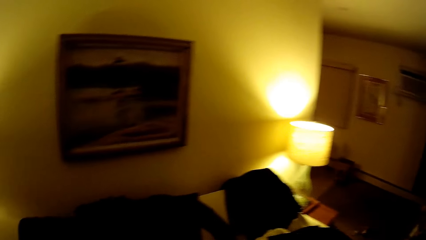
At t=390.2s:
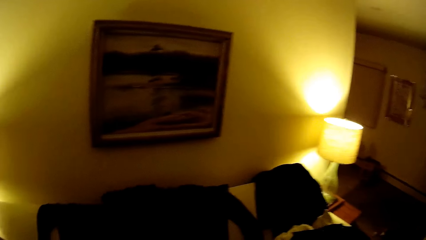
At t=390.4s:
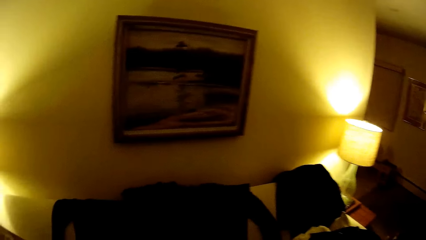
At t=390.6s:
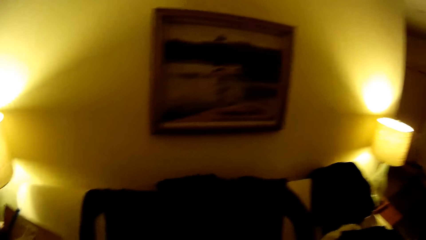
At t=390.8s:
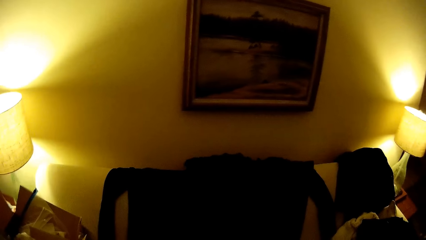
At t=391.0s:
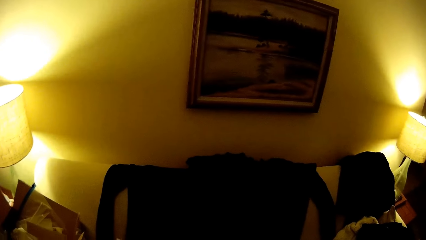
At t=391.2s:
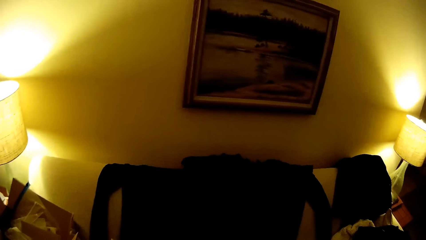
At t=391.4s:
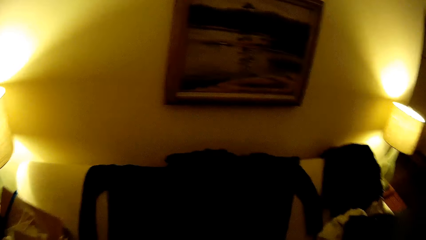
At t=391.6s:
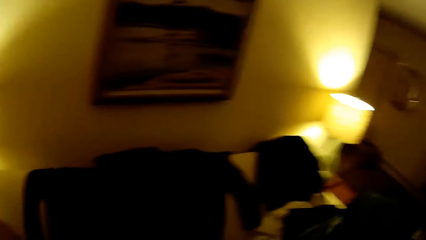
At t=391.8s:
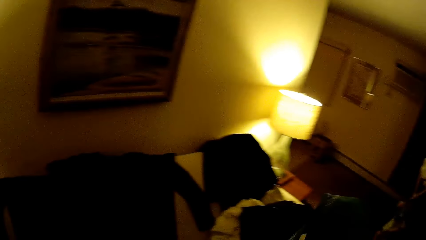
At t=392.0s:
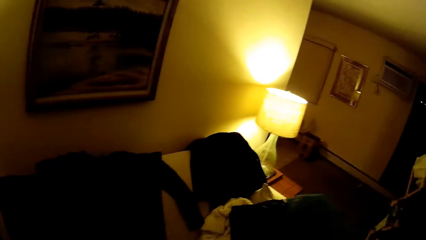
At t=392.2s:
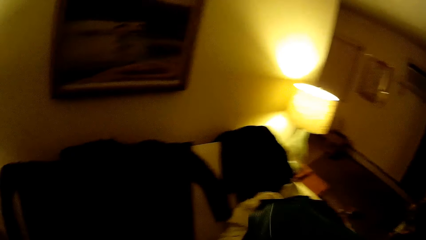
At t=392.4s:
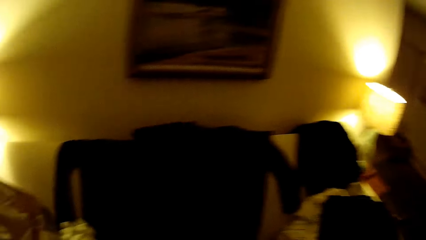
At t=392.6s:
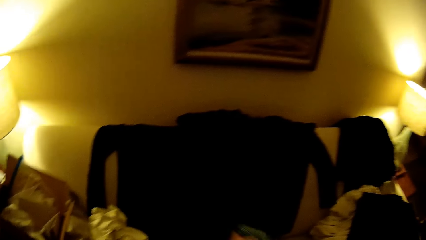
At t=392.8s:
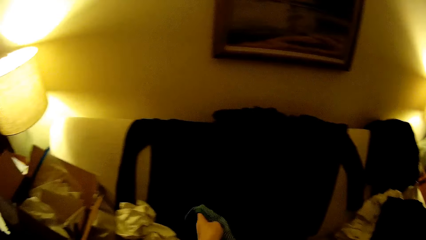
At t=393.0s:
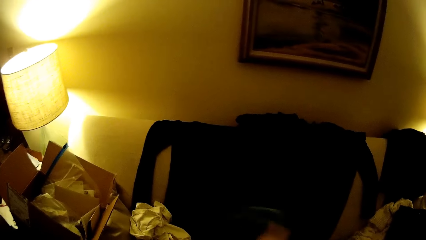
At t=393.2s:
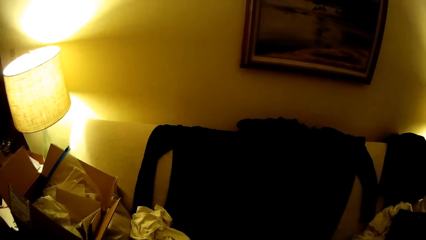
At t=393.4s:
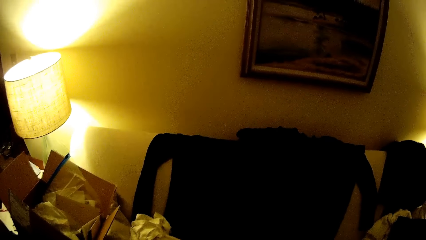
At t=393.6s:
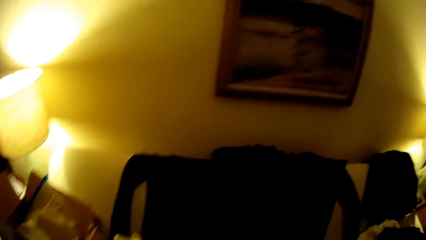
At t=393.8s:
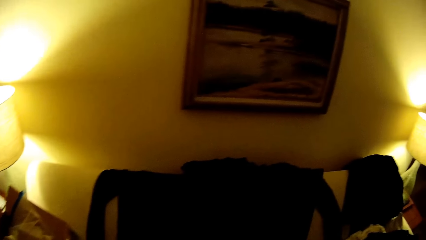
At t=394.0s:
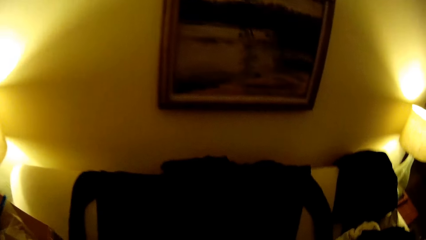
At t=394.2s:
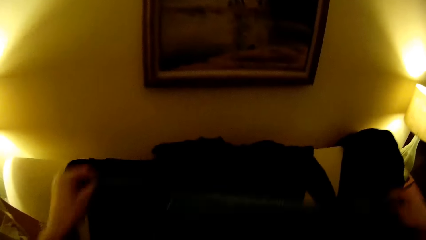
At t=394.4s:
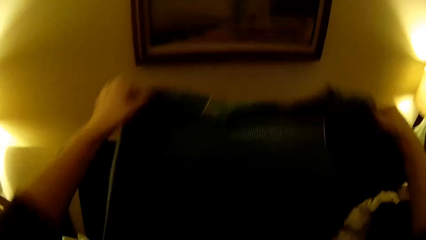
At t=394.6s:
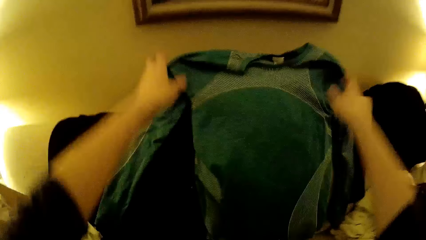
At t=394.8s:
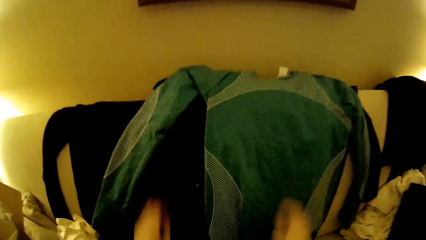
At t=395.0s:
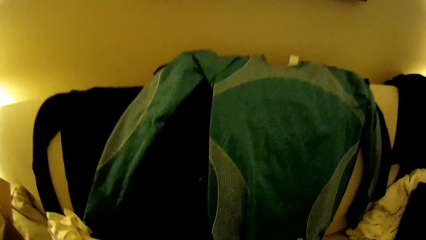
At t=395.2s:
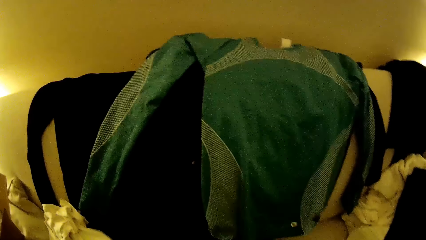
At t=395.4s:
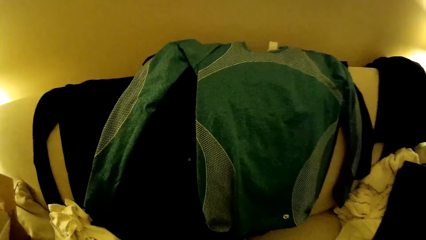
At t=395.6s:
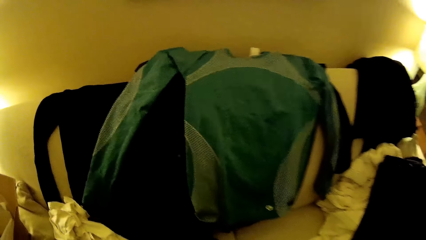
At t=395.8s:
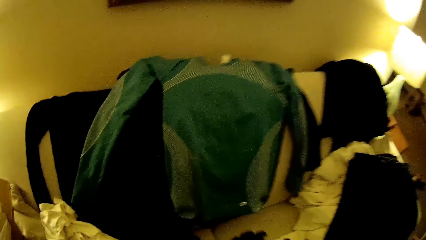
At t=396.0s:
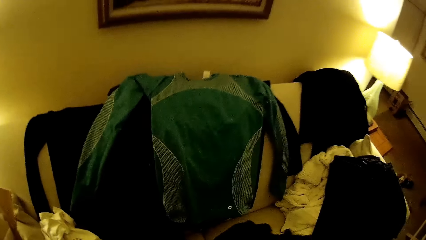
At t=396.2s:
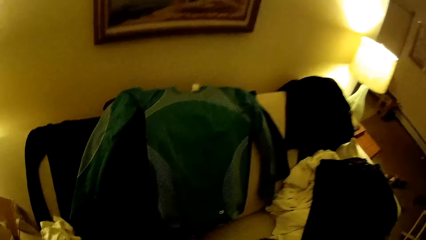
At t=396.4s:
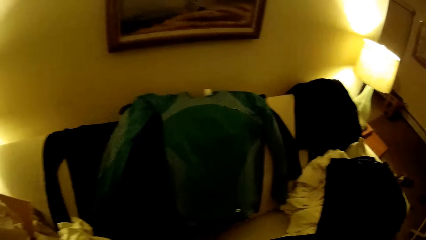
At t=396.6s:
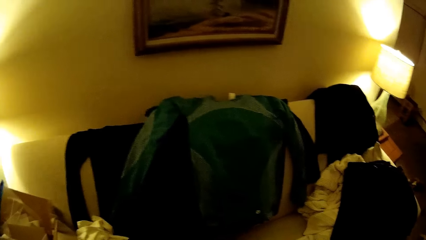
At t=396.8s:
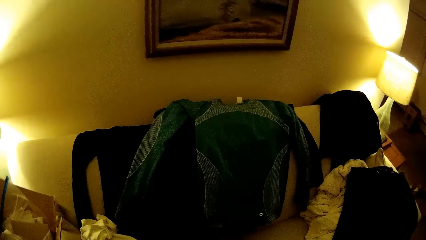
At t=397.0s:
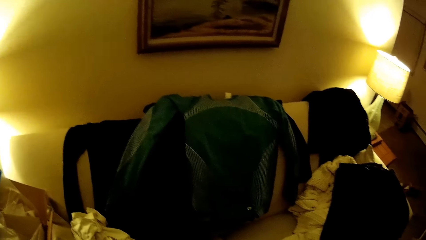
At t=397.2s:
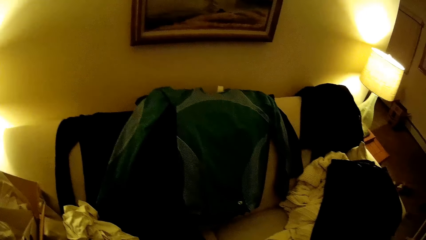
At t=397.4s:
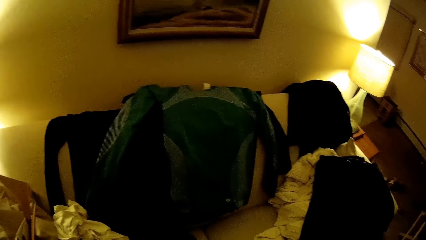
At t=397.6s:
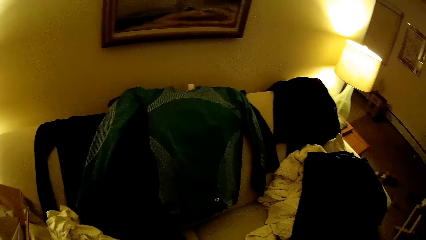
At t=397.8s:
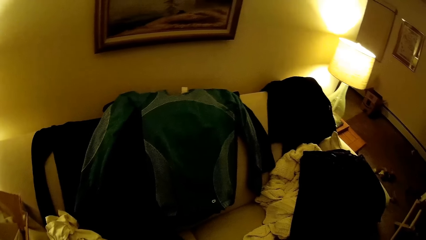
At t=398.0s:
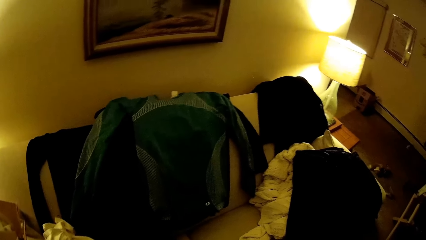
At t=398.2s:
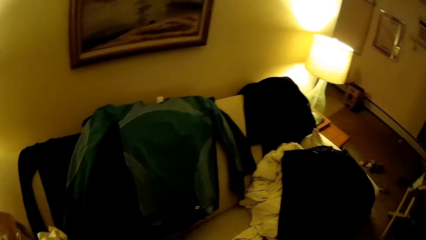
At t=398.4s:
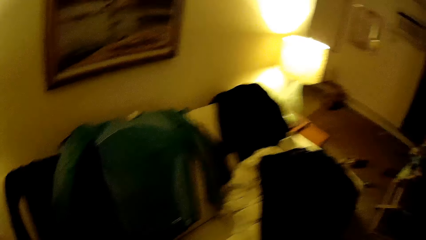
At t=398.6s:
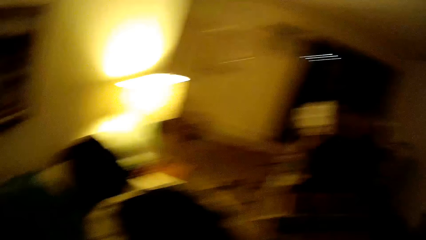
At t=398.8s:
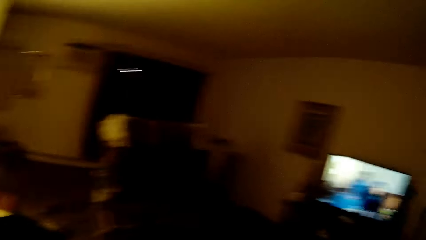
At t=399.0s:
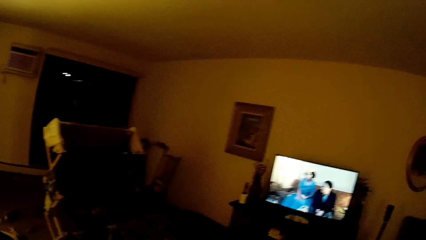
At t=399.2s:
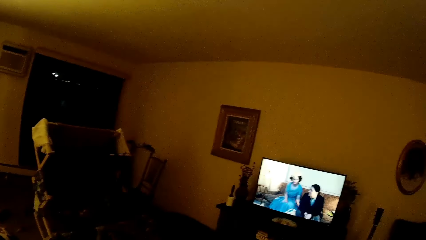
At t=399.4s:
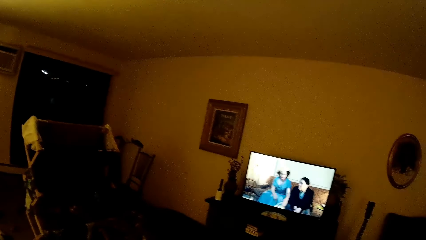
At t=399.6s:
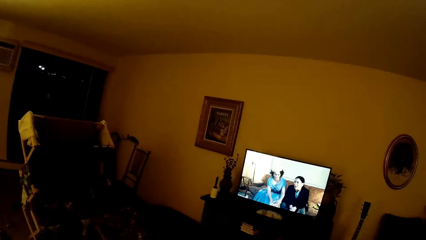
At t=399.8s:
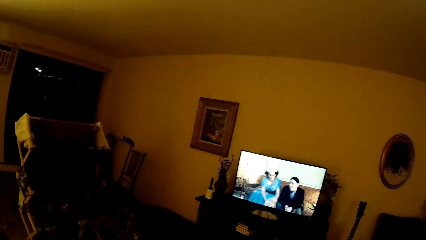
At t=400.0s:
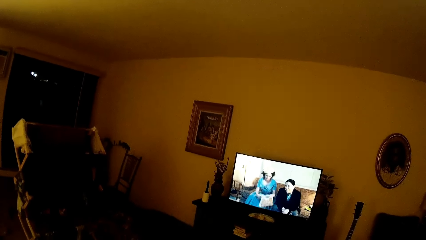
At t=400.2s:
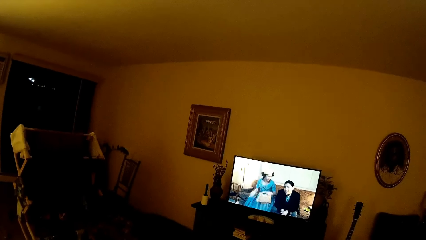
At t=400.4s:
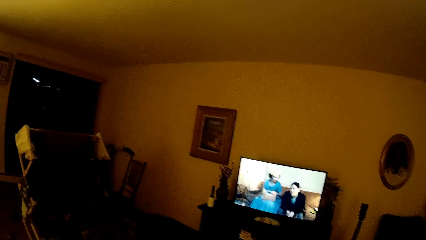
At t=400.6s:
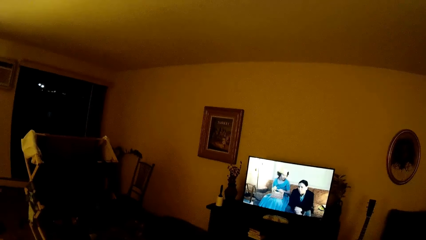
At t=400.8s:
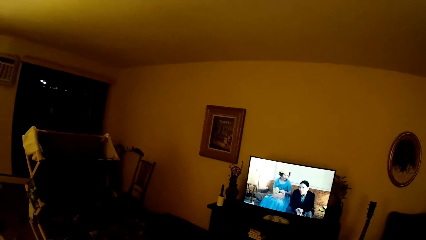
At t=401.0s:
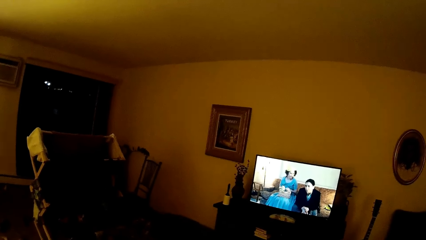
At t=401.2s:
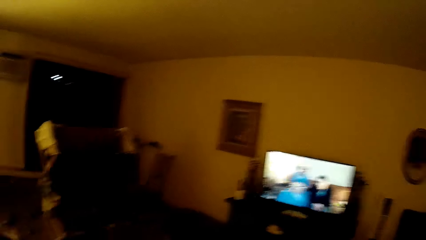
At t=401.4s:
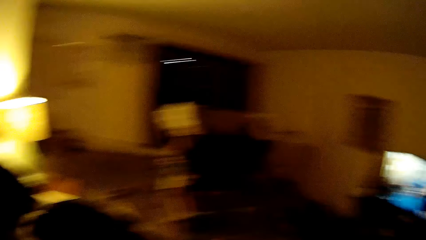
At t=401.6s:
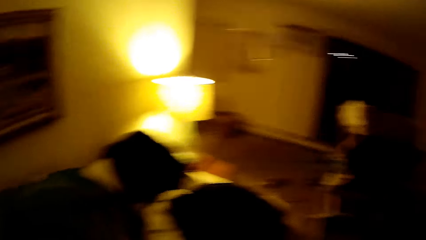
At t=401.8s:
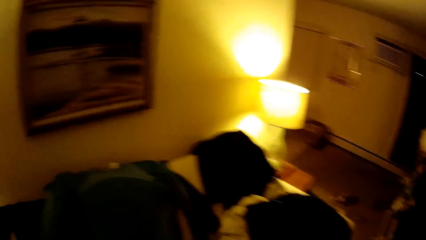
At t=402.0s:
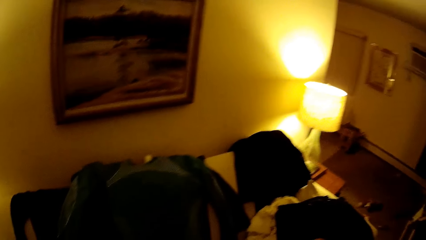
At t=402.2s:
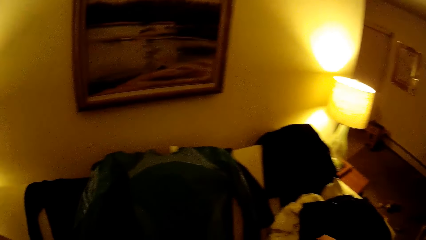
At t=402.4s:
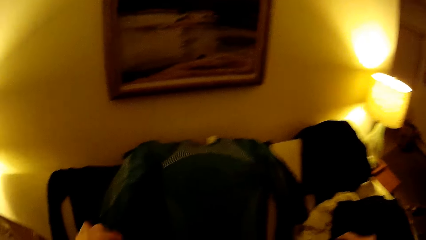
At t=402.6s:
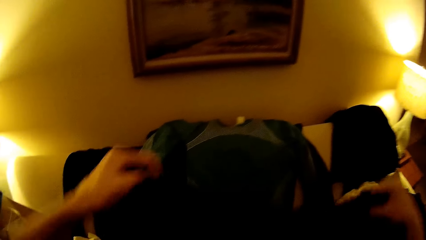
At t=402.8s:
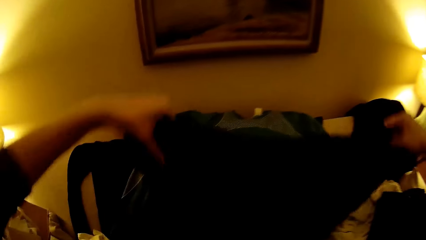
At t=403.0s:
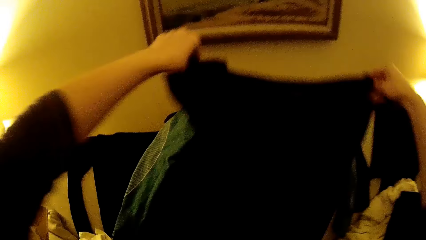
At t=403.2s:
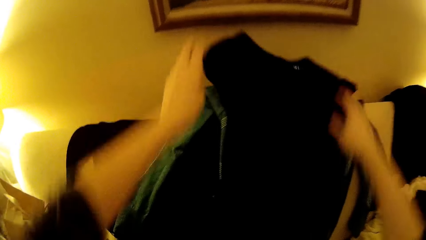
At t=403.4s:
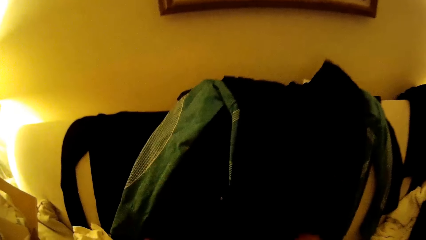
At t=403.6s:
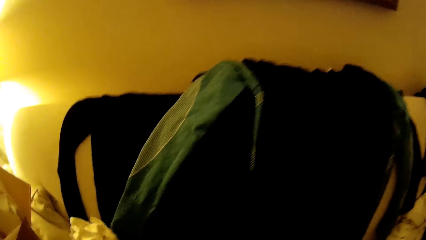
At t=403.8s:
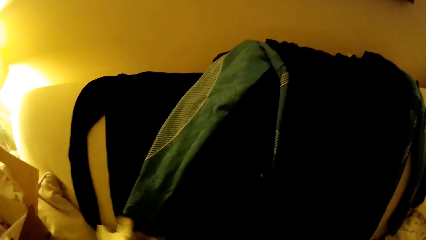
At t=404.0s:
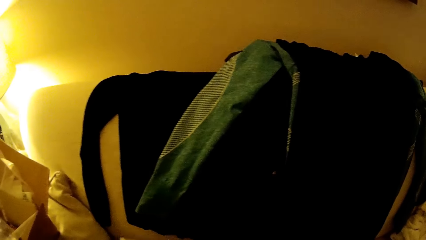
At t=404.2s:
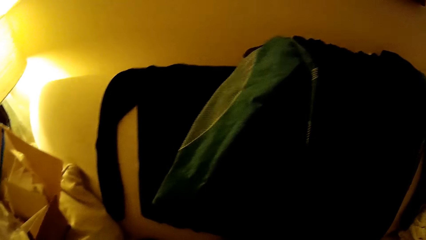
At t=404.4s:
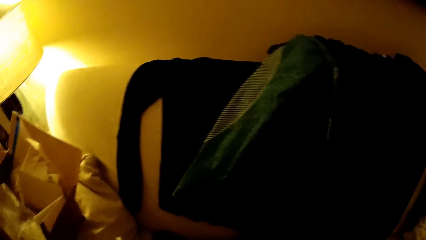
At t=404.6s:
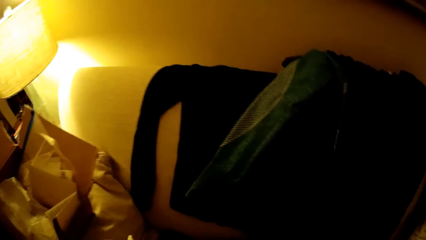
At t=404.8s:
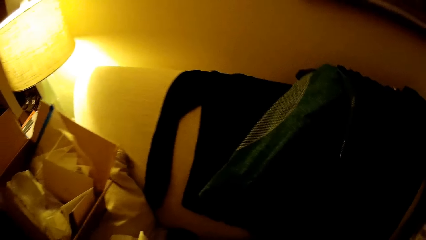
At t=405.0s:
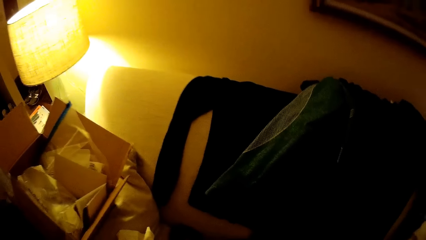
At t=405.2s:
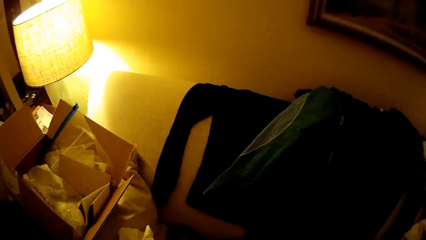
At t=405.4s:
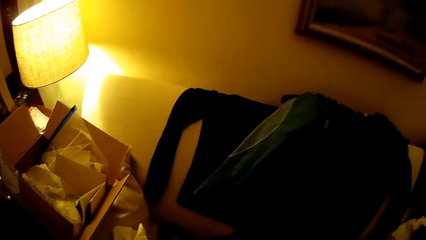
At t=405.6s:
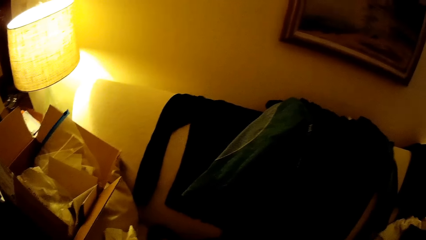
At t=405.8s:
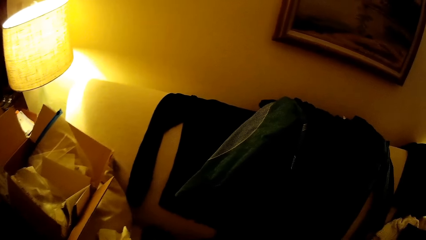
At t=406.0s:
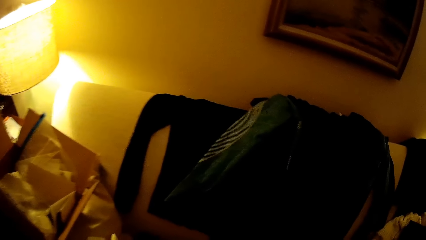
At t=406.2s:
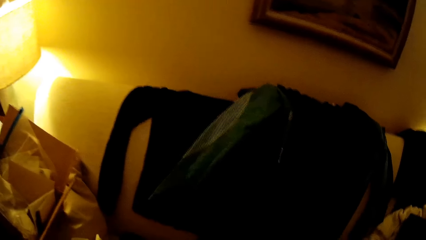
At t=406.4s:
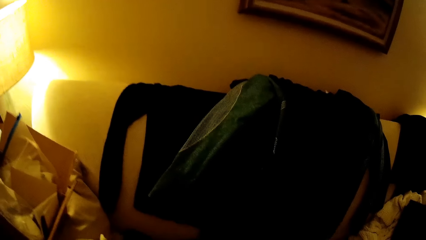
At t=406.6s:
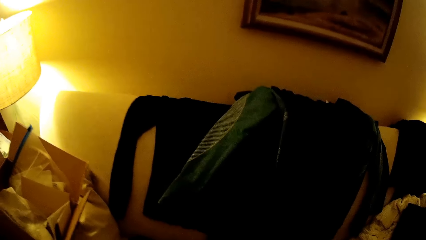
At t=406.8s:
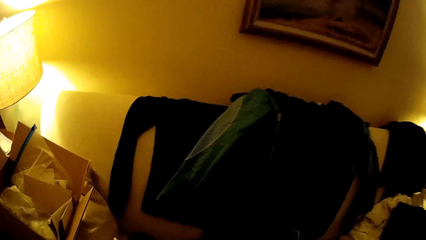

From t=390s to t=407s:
The camera wearer throws the top in his hands on the couch. He looks around. He throws a top in his hands on the couch. He looks around.
